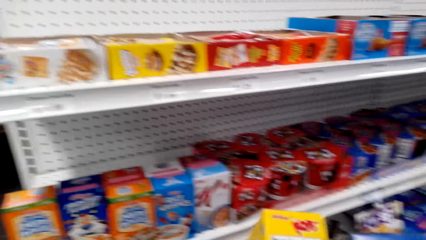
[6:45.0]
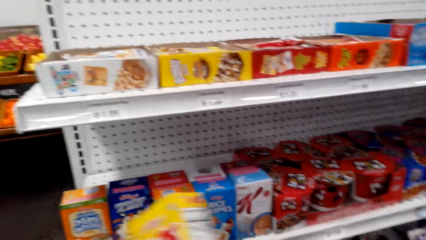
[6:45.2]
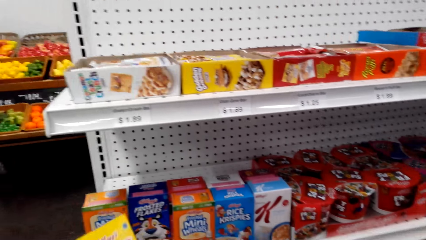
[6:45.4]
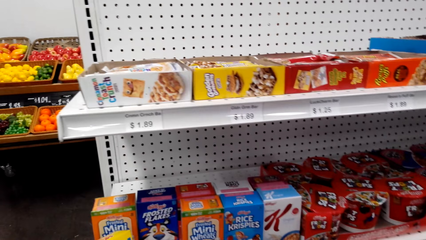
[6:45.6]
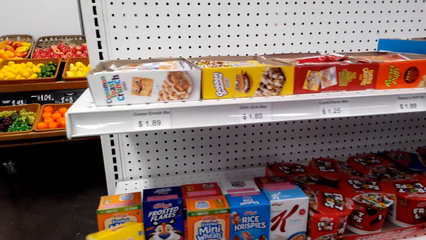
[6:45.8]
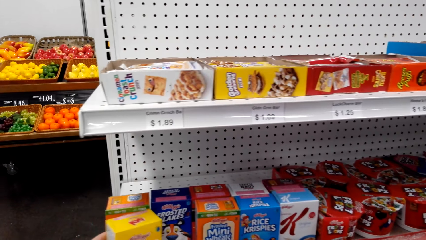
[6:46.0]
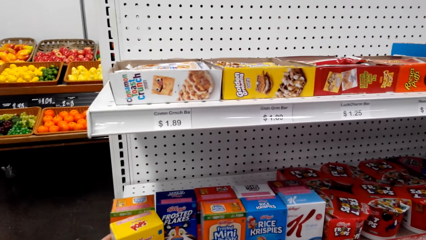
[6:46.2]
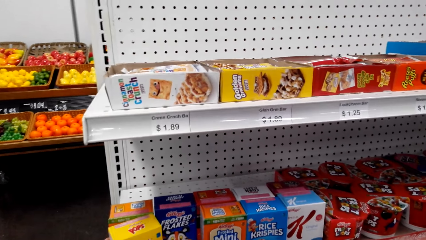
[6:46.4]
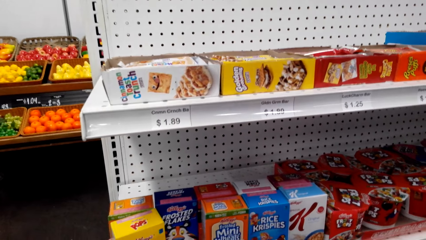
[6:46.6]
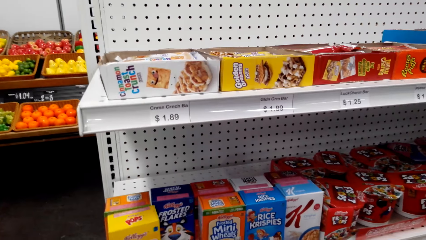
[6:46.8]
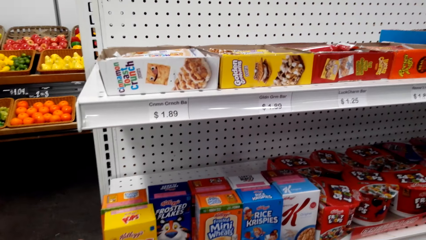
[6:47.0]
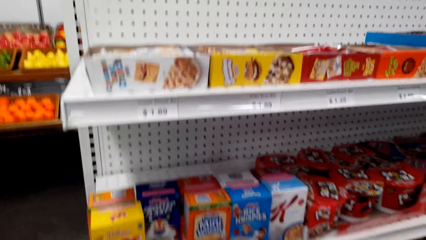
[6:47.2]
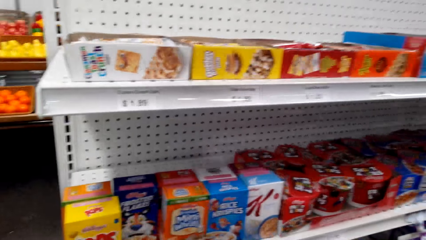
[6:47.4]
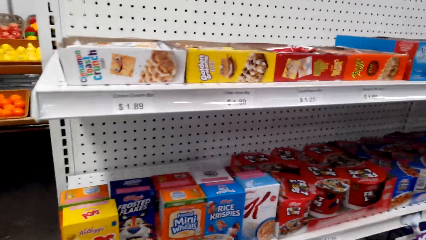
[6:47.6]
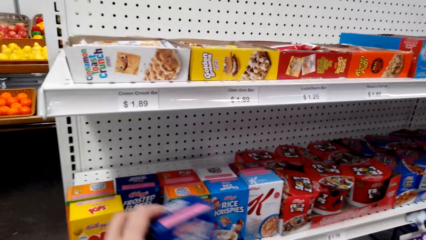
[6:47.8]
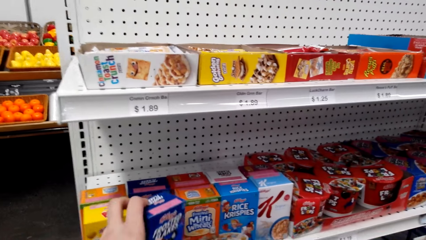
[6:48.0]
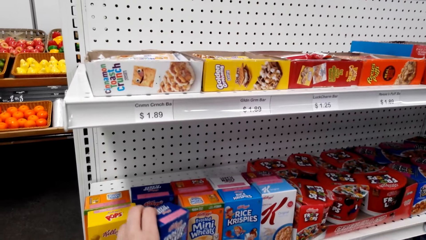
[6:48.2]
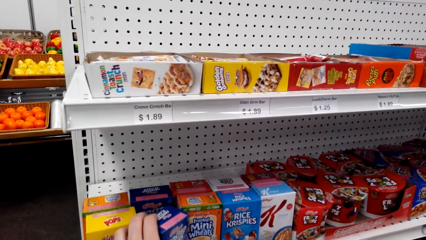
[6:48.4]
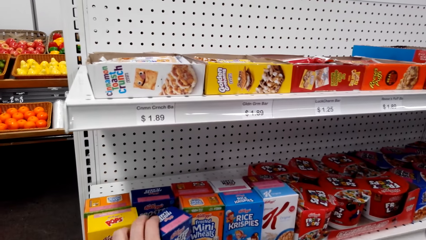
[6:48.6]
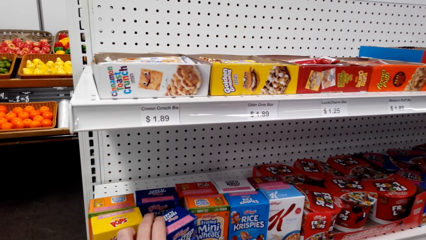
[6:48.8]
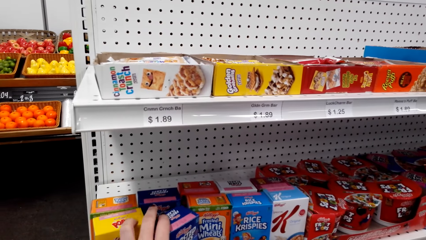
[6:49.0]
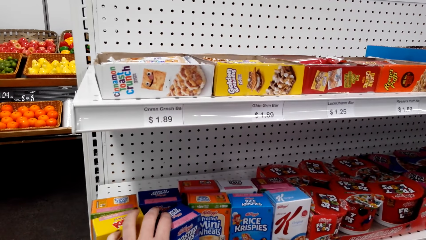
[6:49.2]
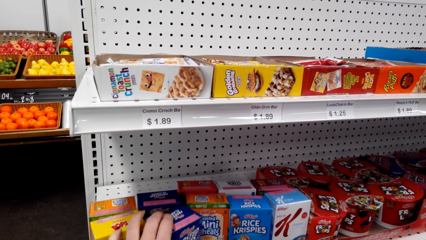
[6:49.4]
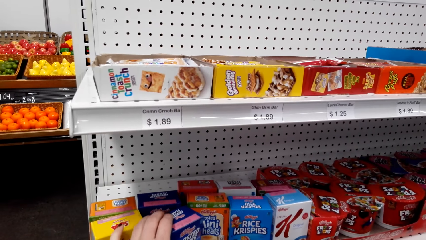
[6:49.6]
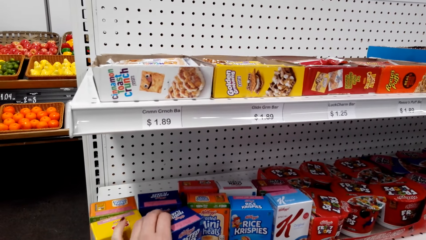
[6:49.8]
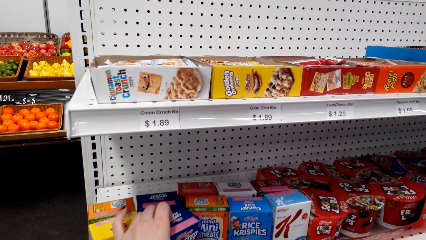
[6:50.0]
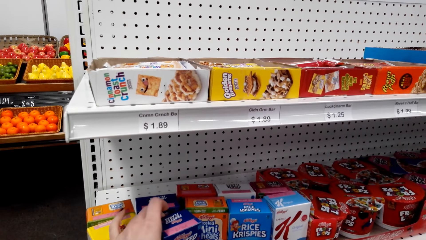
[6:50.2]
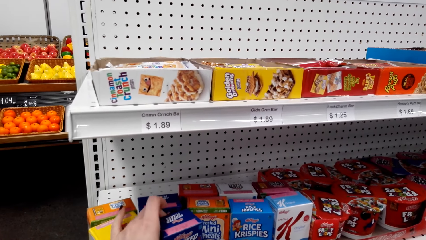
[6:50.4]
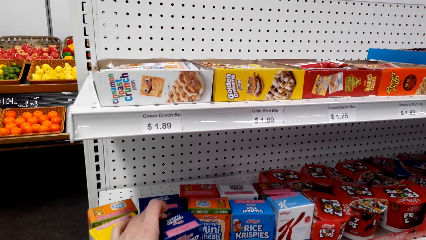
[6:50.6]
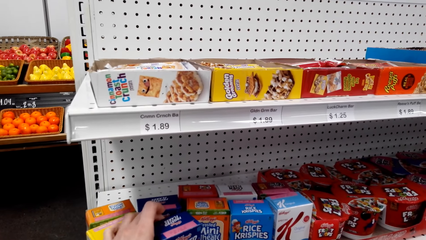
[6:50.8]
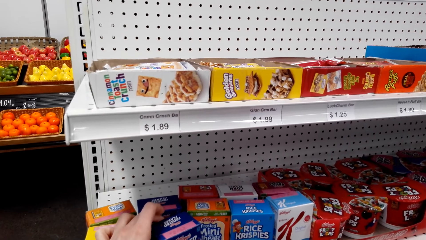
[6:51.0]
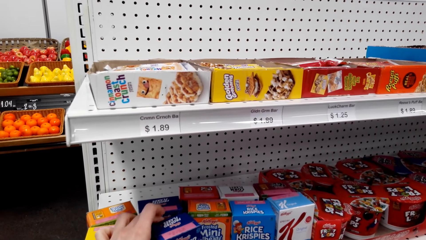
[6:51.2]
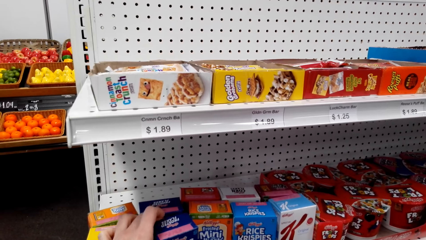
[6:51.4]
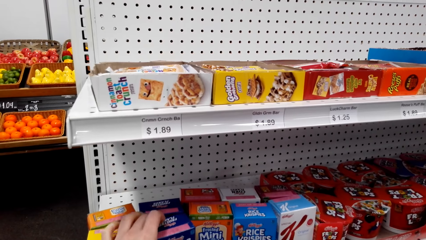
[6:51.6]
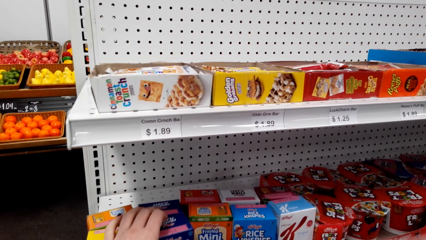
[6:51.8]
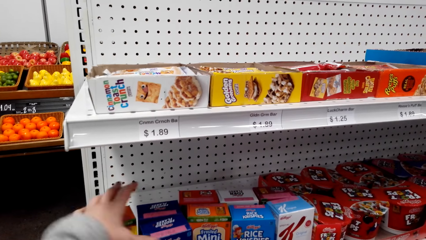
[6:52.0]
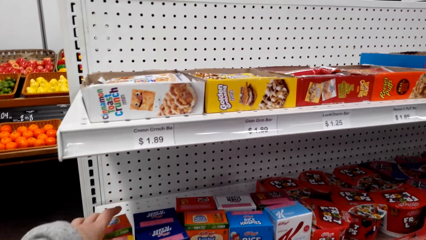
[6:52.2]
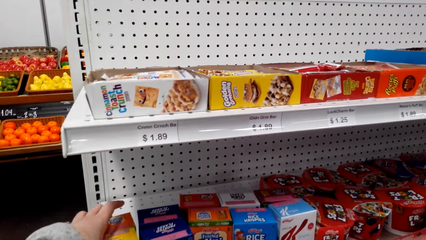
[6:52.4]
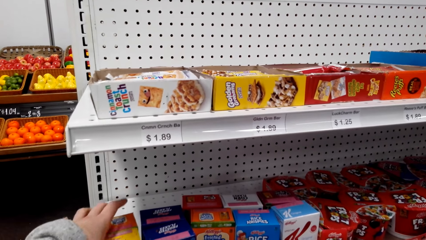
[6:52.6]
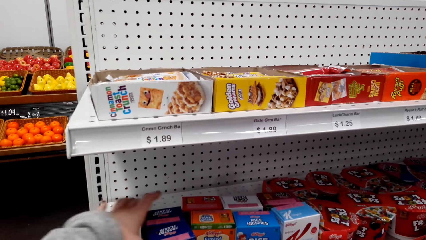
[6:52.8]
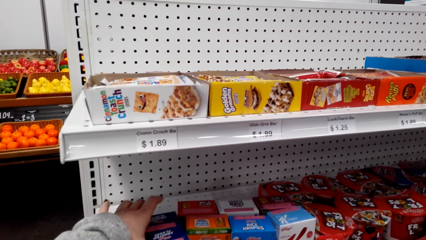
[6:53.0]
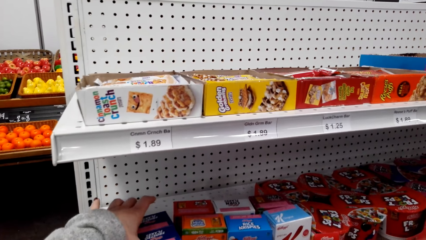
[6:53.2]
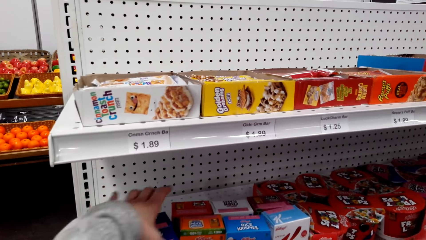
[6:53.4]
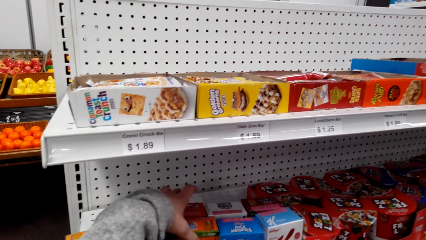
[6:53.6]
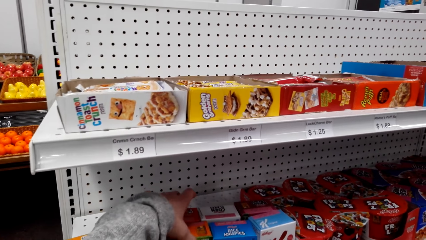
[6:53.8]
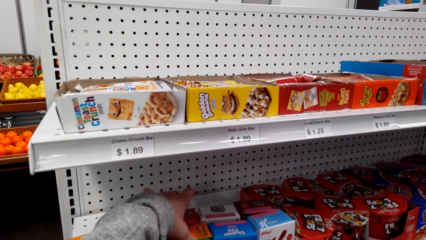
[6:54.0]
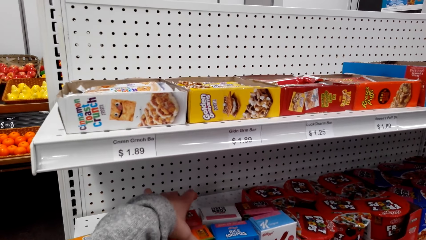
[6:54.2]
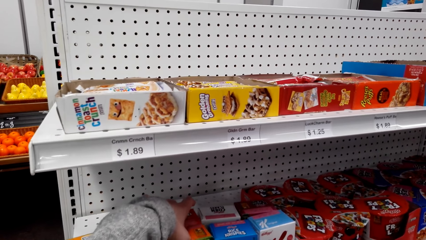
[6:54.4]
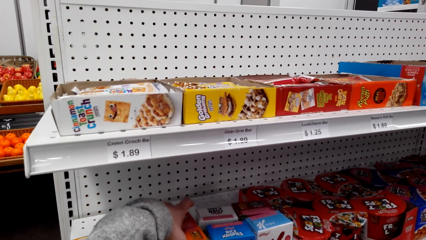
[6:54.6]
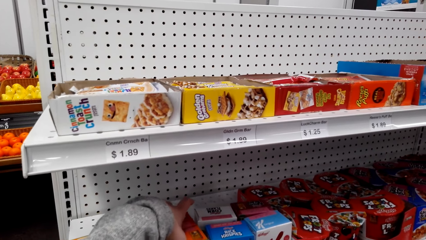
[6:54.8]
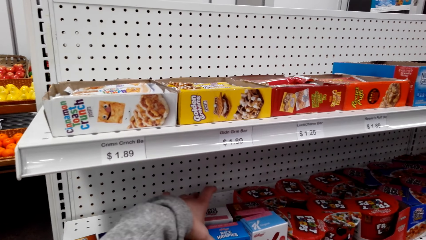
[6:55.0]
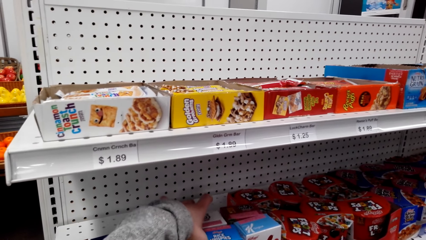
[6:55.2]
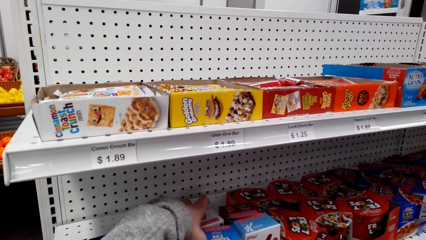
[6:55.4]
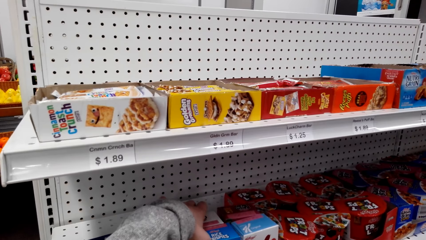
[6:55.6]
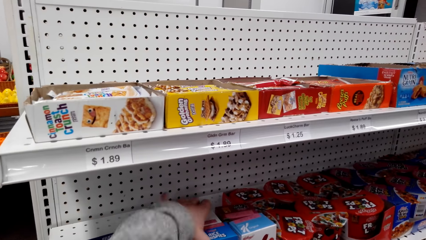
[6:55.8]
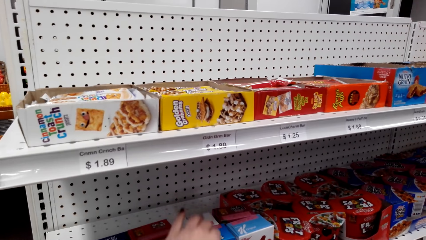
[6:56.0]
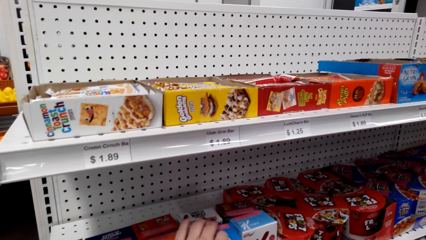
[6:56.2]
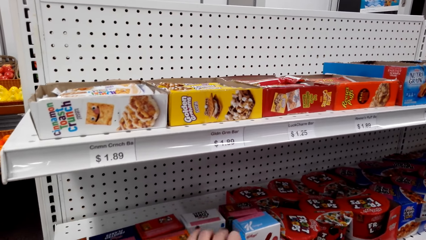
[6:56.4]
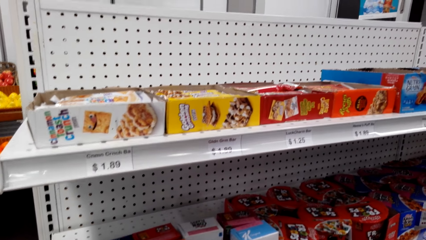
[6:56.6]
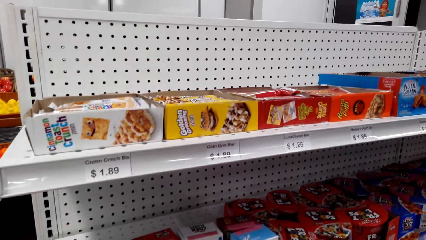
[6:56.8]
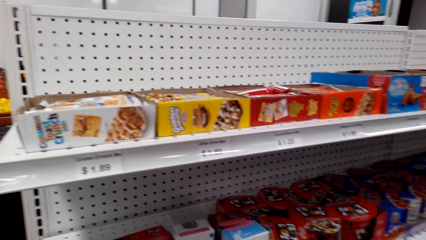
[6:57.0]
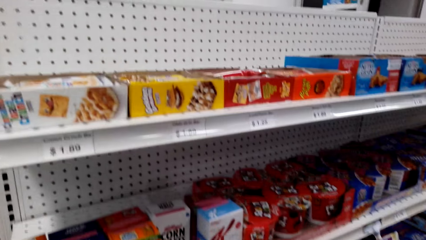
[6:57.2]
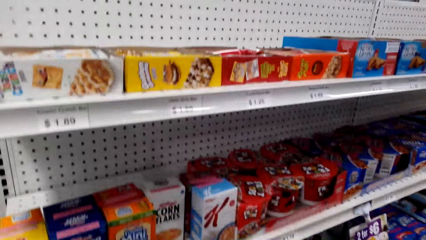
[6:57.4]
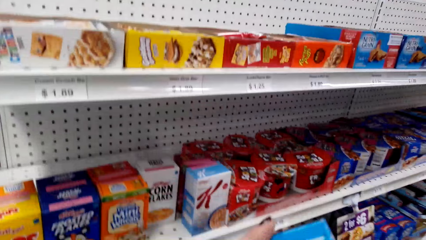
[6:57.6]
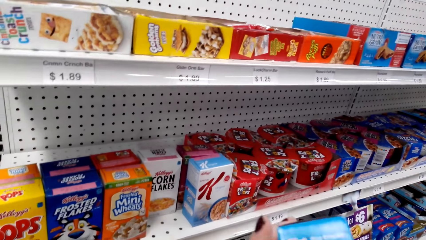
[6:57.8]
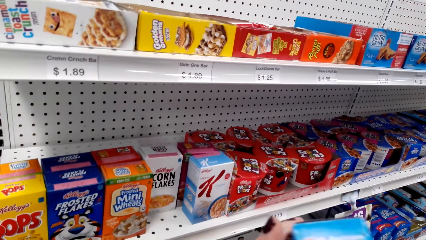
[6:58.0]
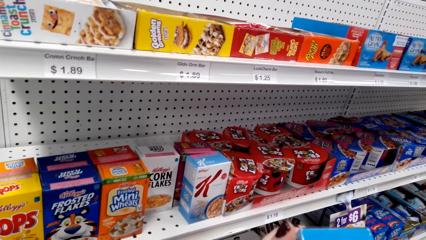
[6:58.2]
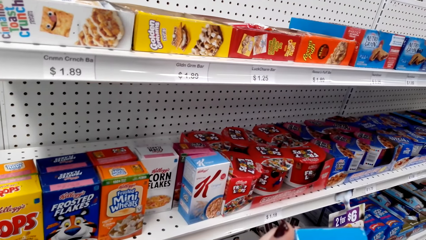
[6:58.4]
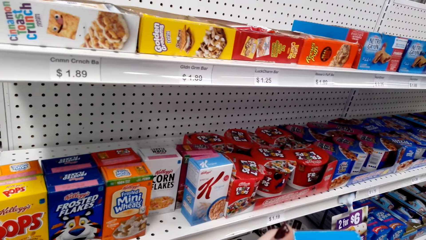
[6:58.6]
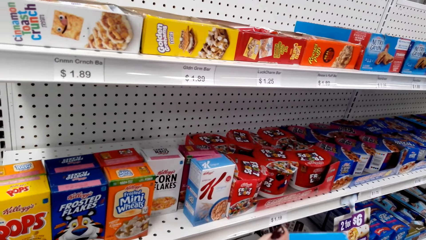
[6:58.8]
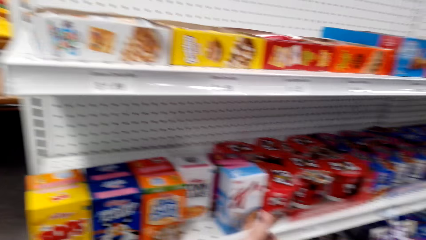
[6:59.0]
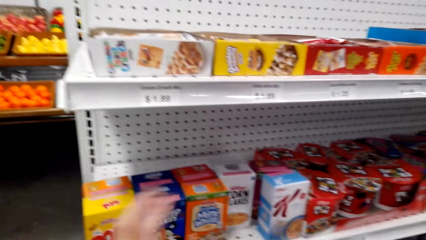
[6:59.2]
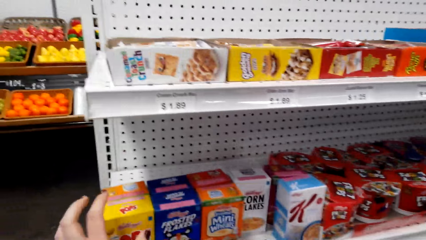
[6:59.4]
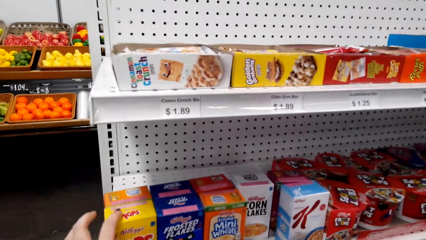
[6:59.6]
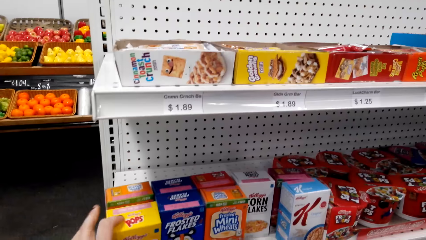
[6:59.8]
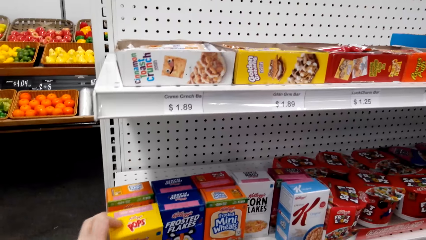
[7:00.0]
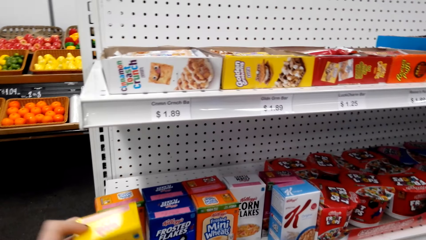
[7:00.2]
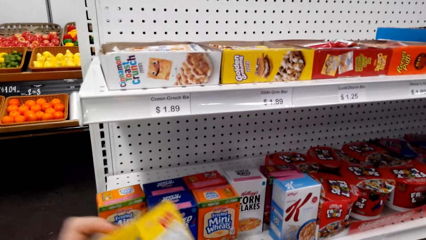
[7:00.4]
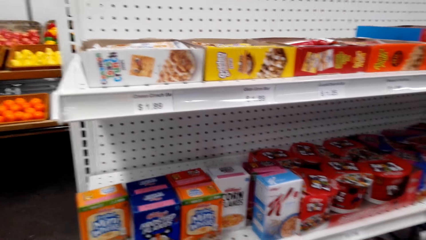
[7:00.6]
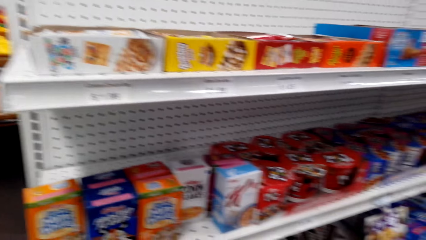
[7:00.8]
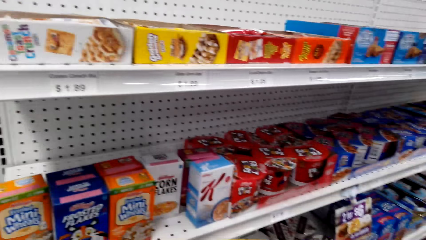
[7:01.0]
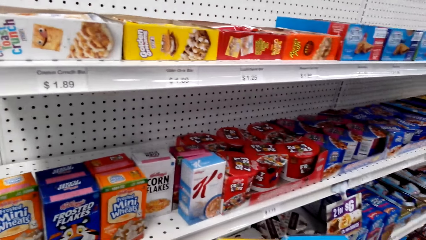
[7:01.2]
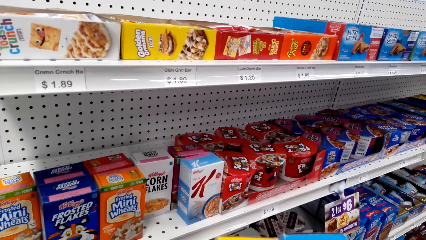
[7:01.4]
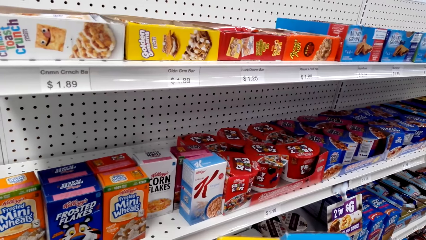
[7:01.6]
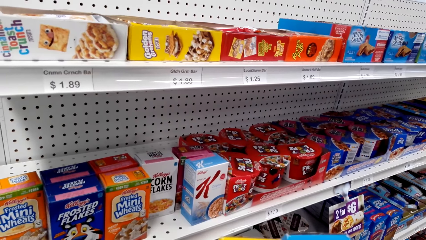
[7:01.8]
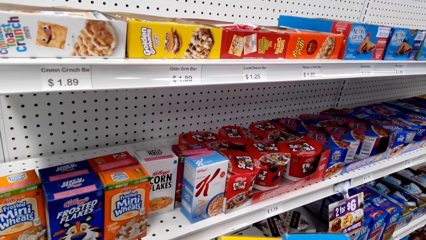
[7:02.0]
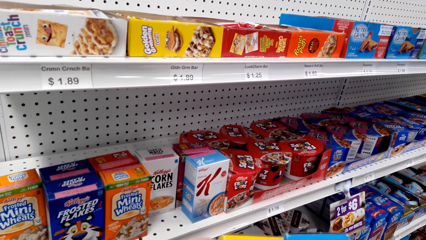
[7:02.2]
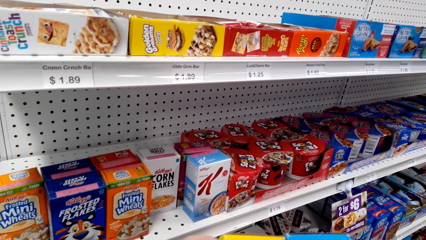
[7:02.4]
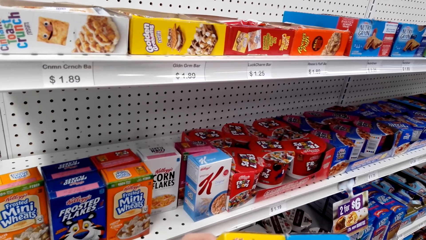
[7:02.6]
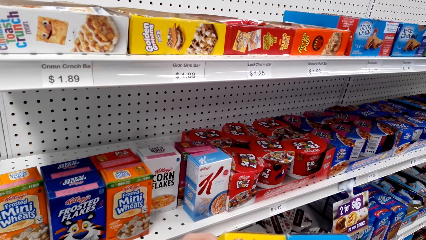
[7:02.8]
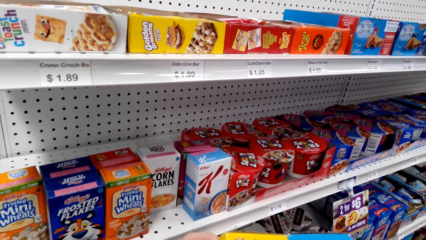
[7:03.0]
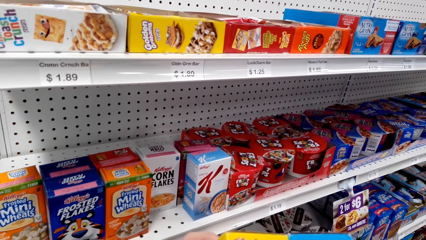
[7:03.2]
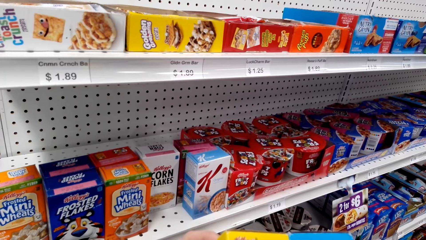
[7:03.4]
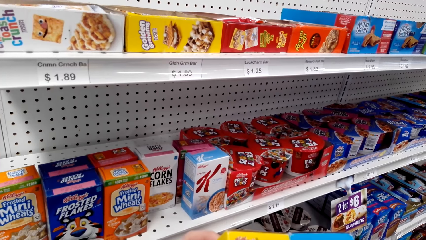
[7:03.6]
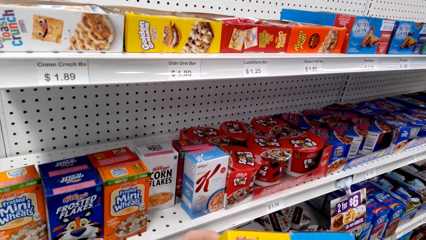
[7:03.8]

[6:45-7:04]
The camera wearer puts packs of flakes on the shelf. They arrange the packs of flakes on the shelf. They pick a pack of flakes on the shelf. They look at the pack. They pick a pack of flakes on the shelf. They look at the packs.
